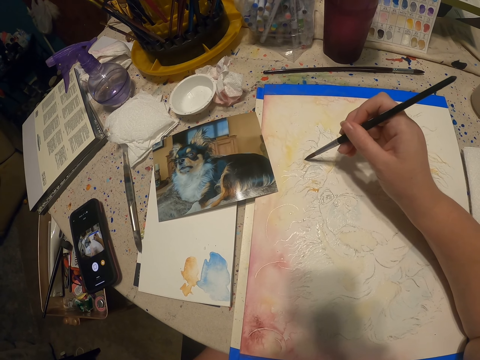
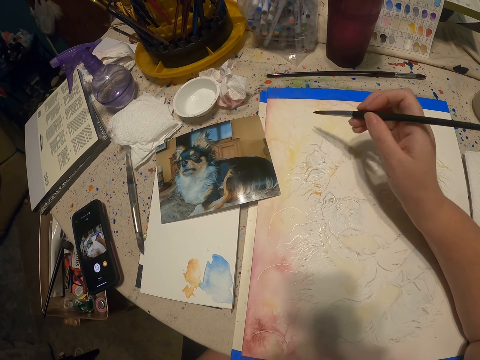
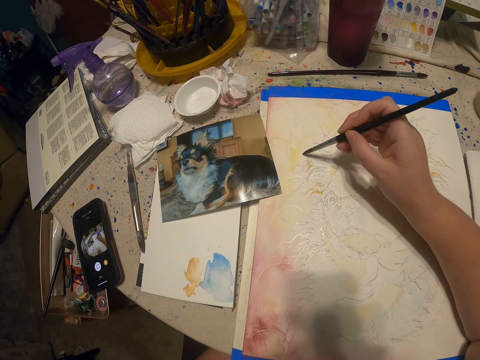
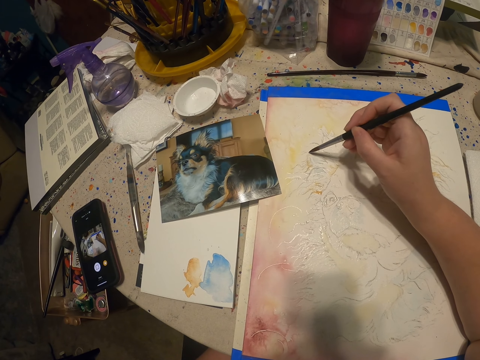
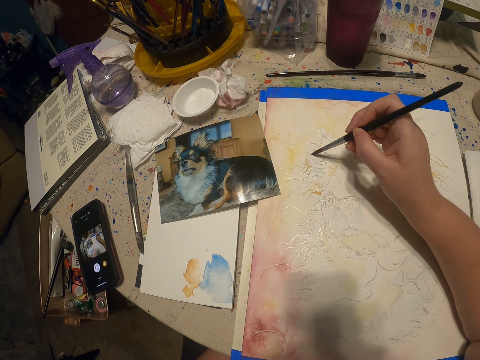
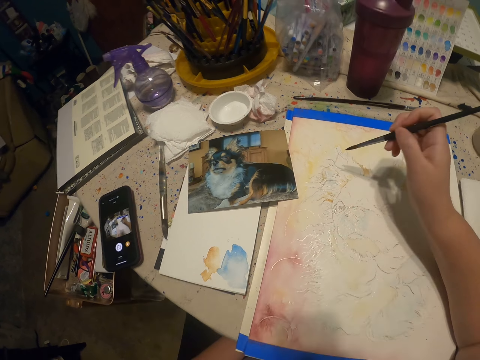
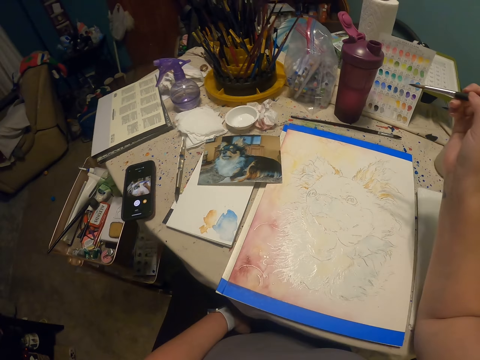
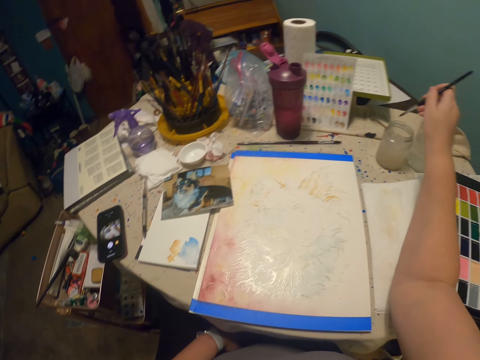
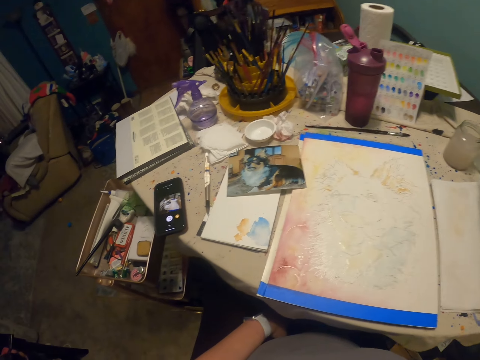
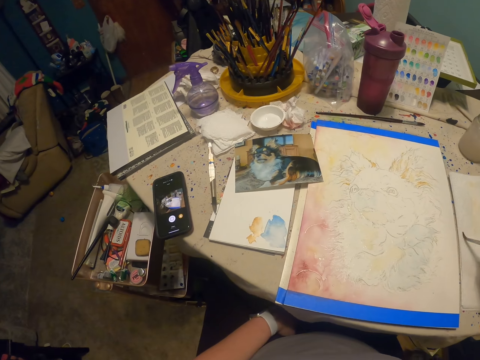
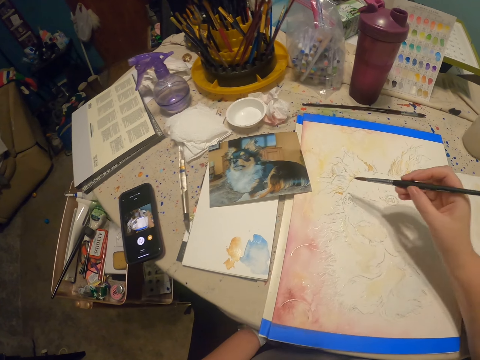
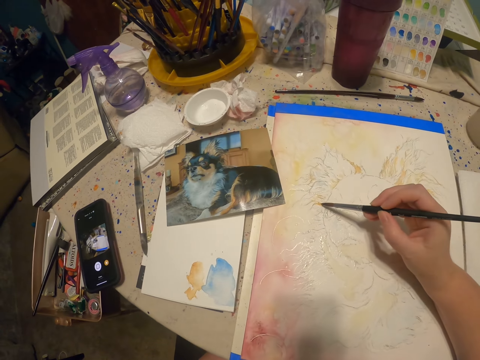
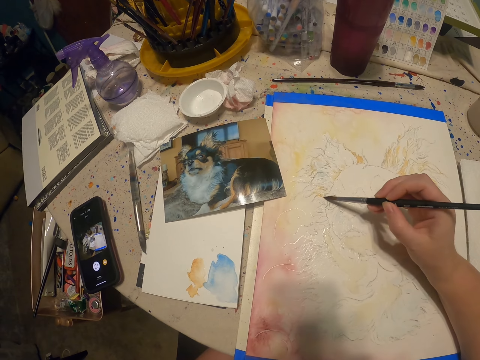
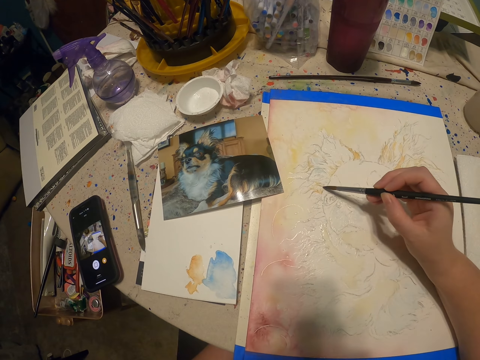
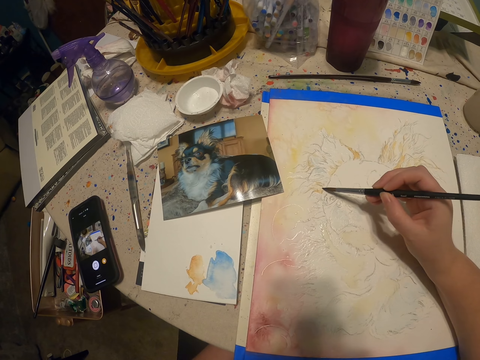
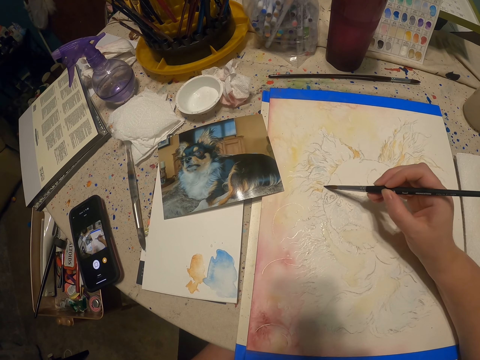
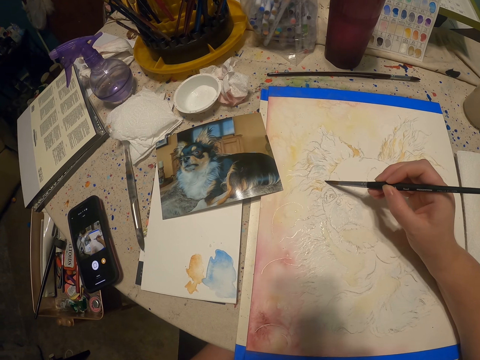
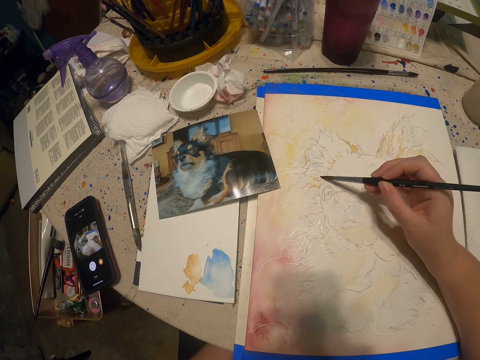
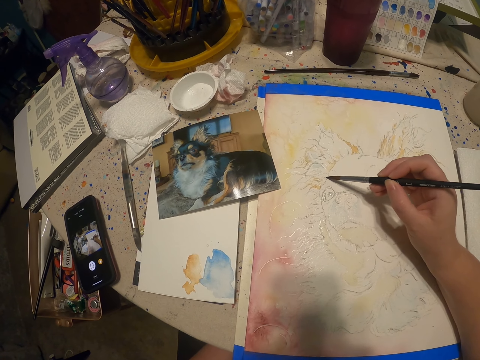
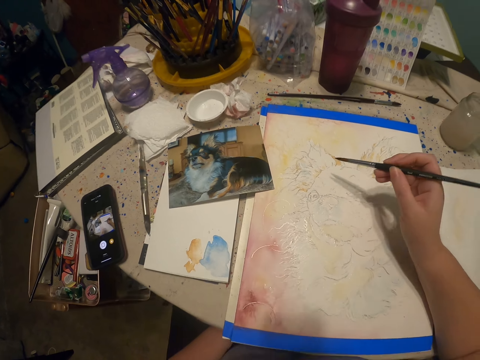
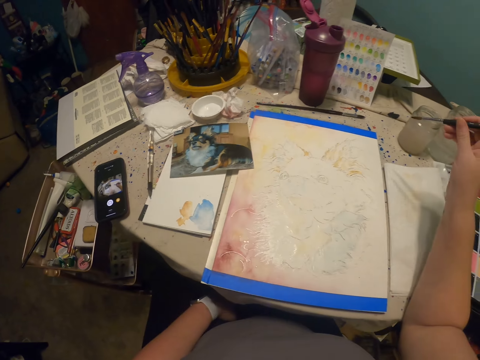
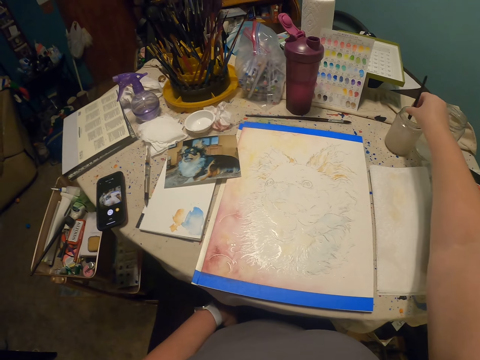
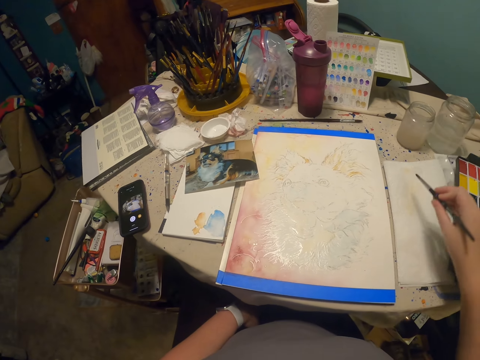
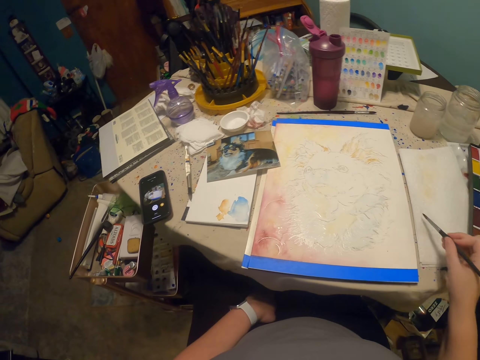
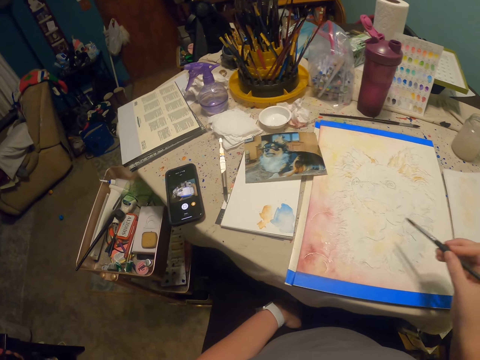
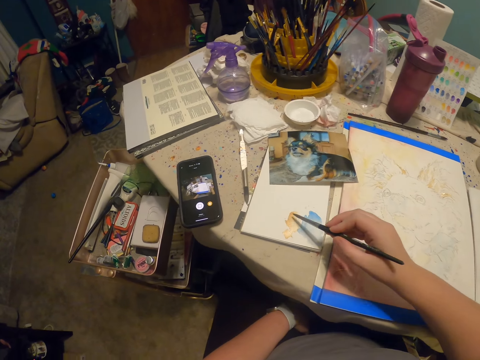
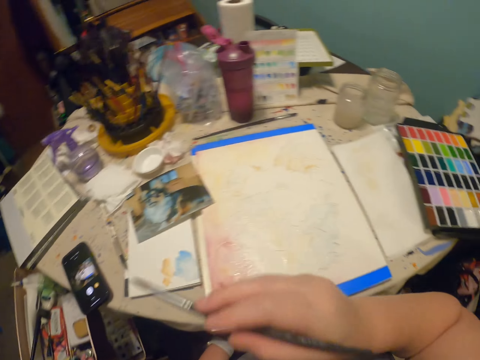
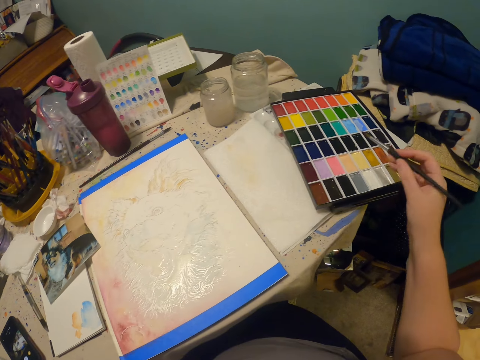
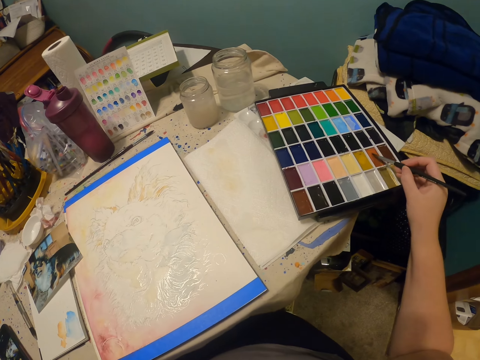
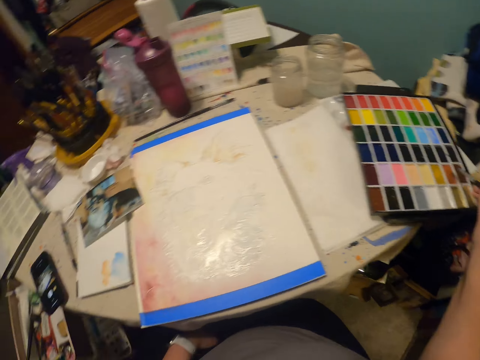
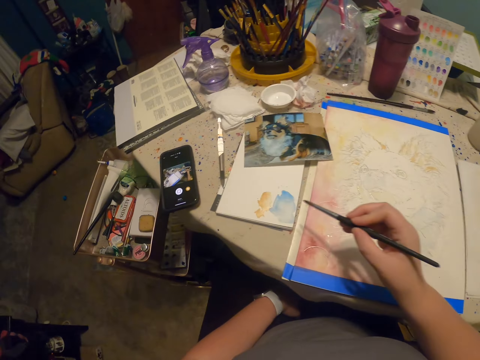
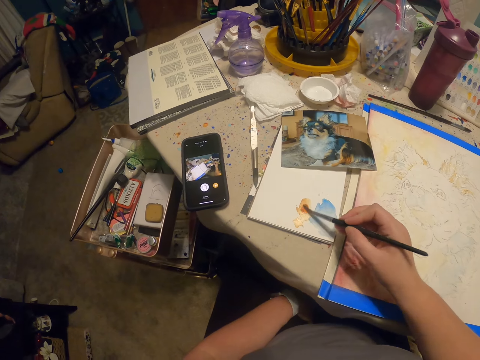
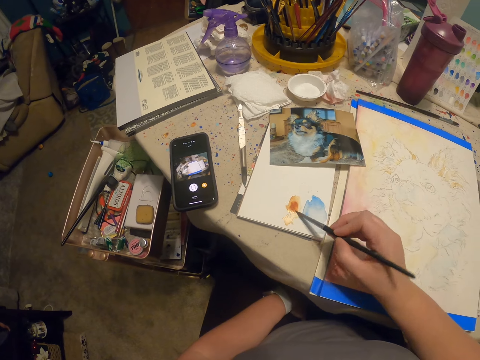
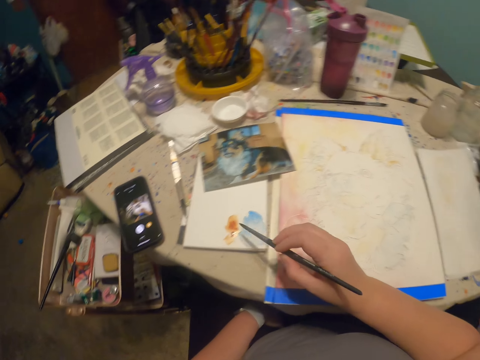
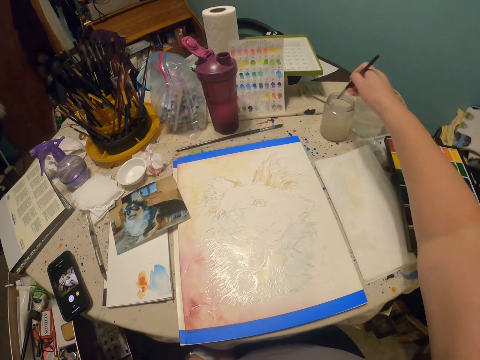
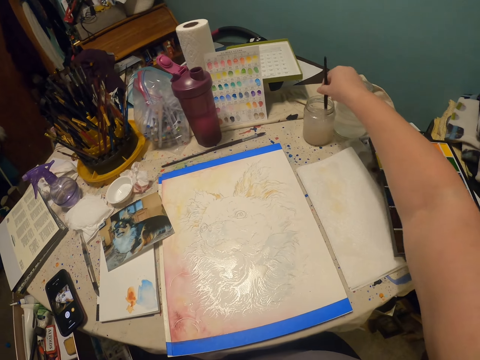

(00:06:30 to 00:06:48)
The camera wearer dips the brush into something. They scrape off excess something from the brush. They paint a drawing. They take an ink from the container. They dip the brush into something. They wipe the excess ink from the drawing pen on the cloth. They take color from the palette with the drawing pen. They paint the drawing.

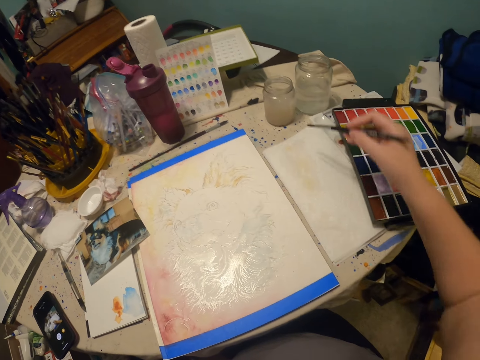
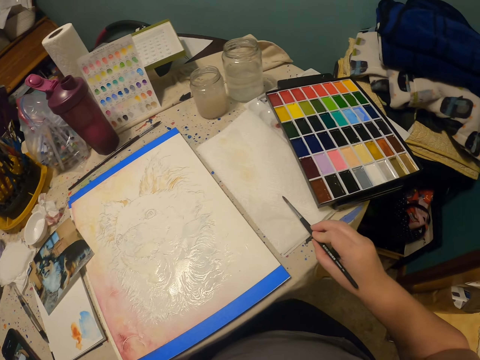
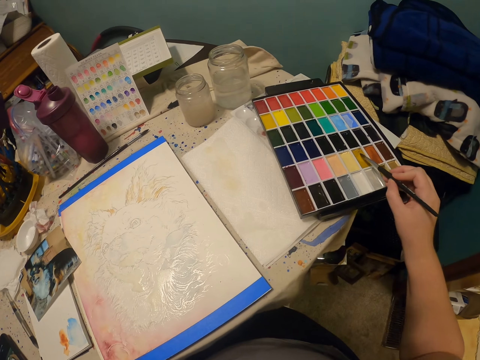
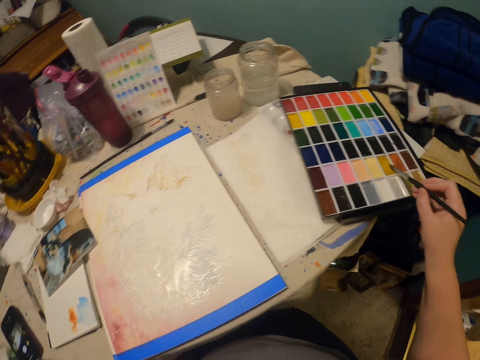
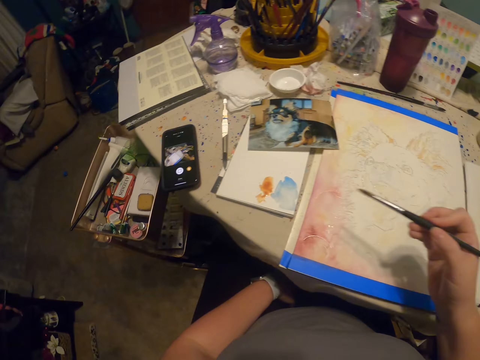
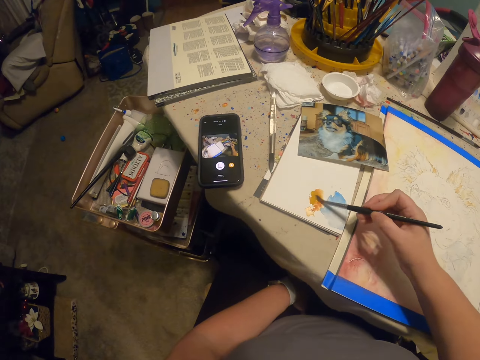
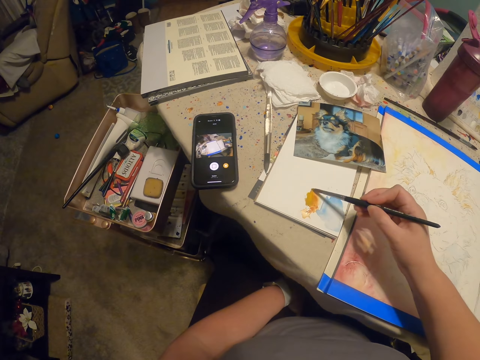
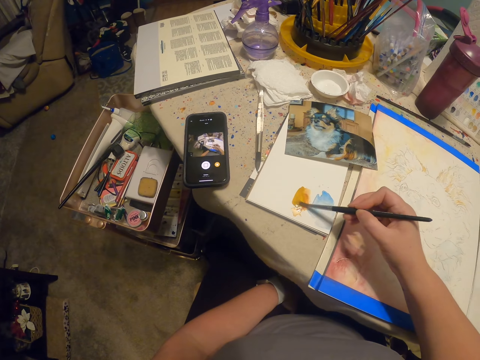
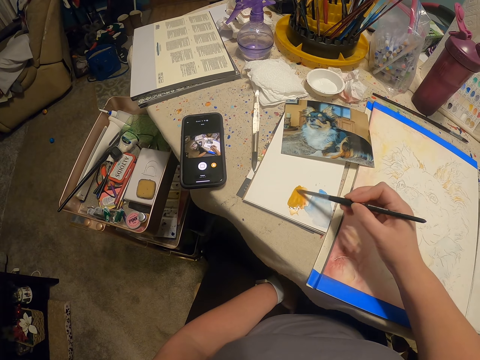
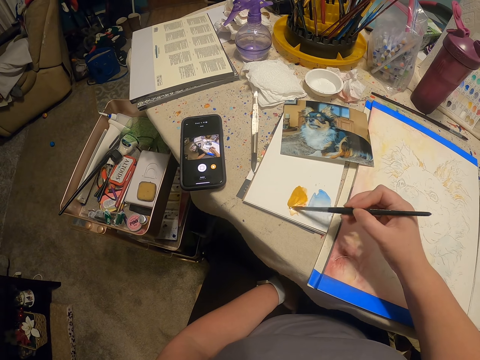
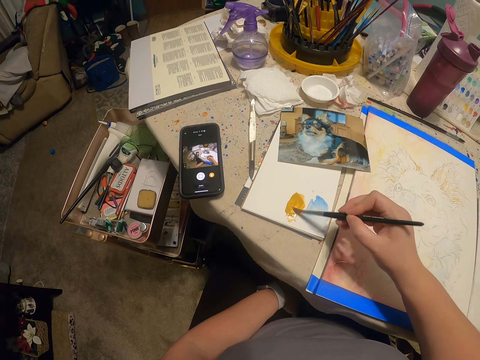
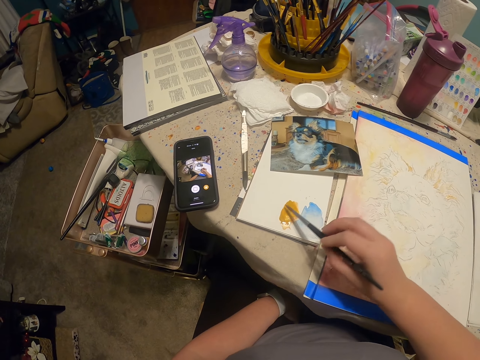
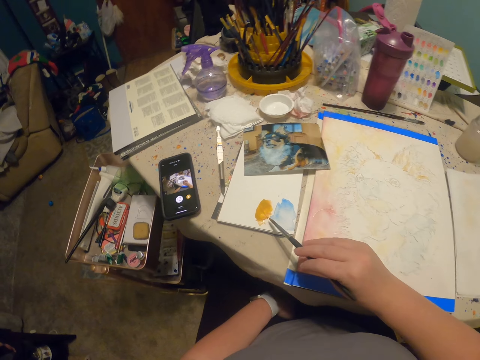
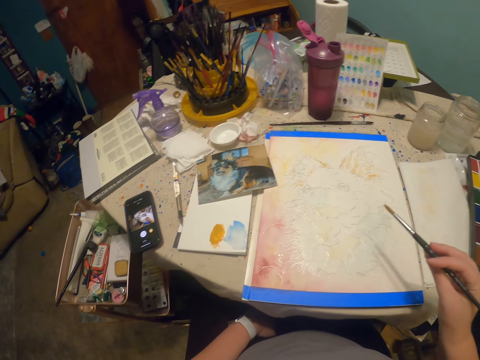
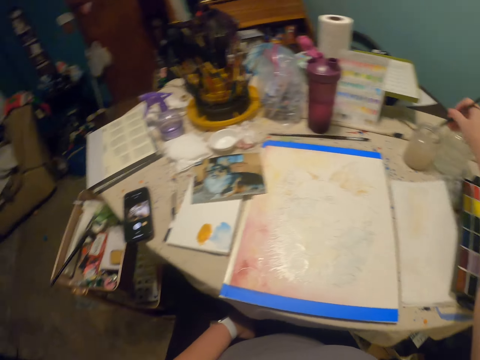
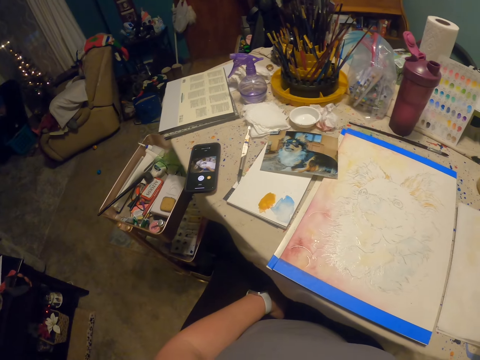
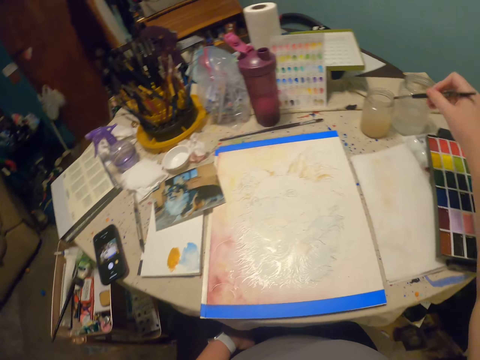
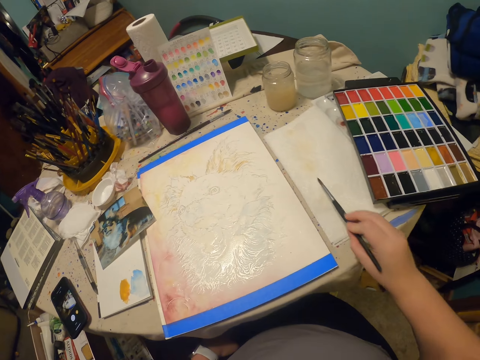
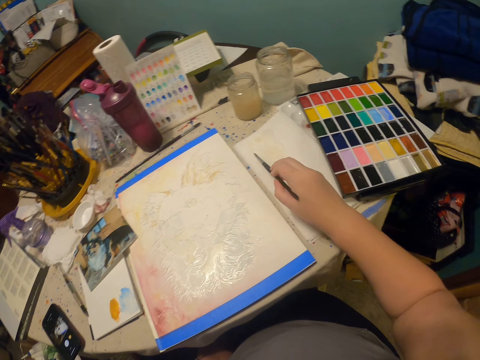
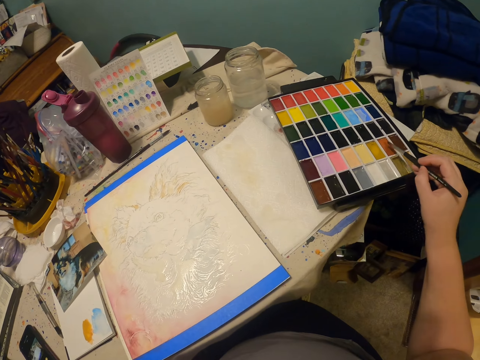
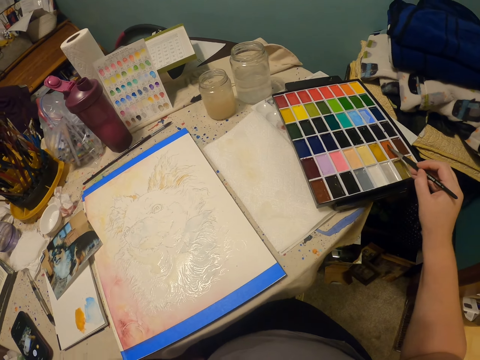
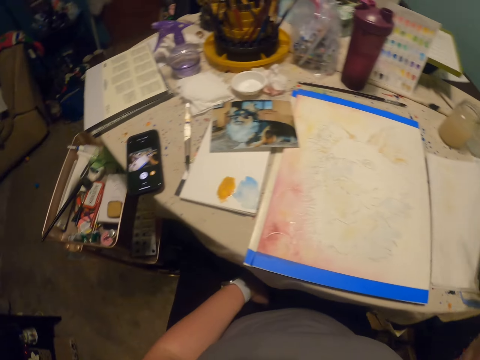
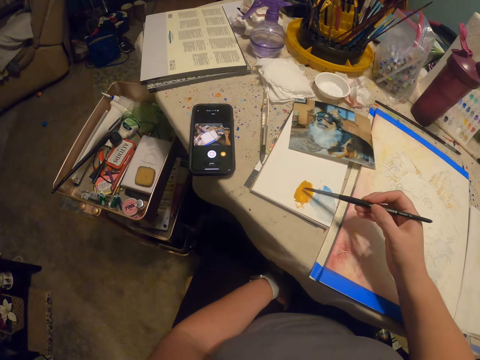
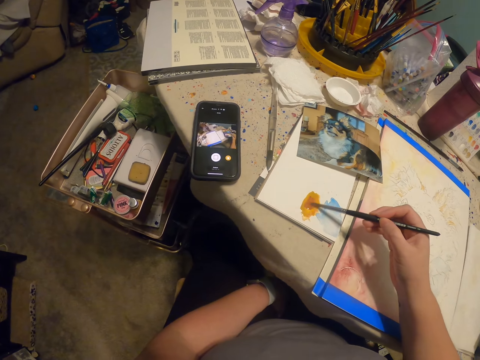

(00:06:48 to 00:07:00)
The camera wearer picks the color paint. They mix the paint. They pick the paints. They dip the brush into something. They scrape off excess something from the brush. They pick the color paint. They mix the paint.
